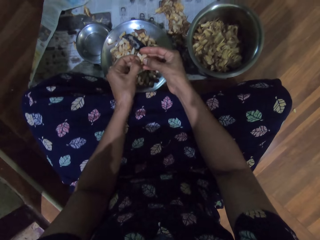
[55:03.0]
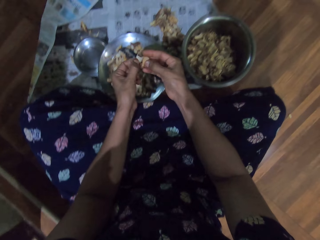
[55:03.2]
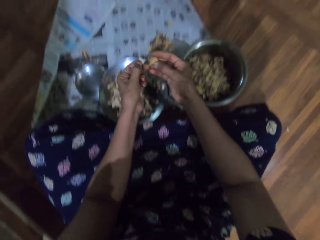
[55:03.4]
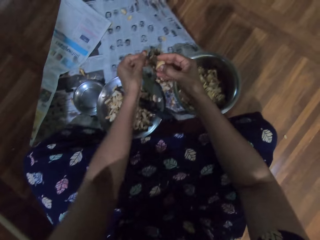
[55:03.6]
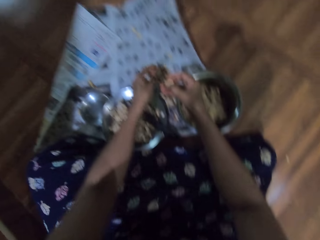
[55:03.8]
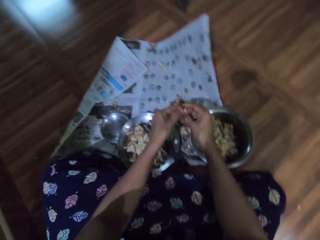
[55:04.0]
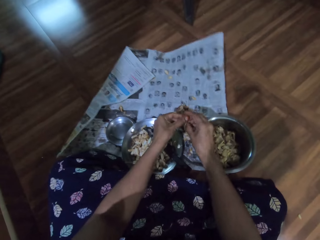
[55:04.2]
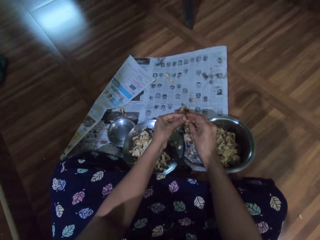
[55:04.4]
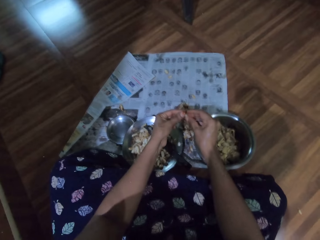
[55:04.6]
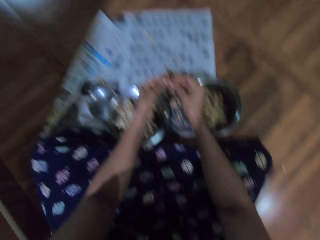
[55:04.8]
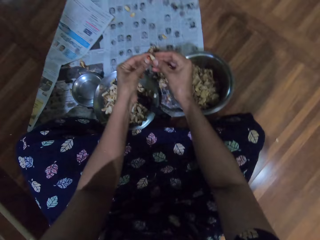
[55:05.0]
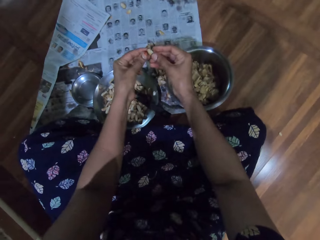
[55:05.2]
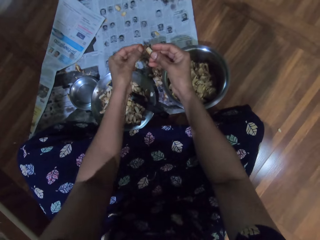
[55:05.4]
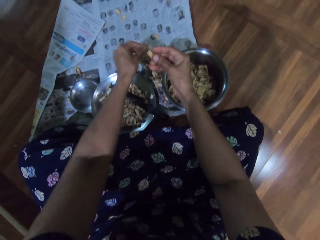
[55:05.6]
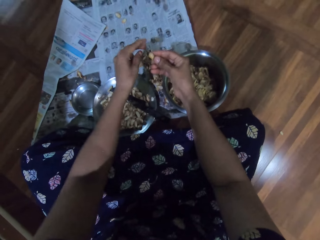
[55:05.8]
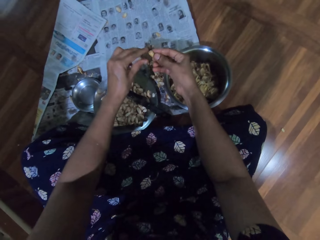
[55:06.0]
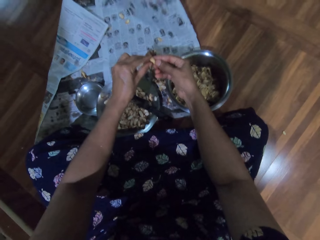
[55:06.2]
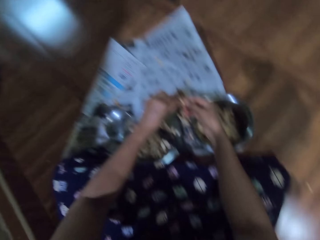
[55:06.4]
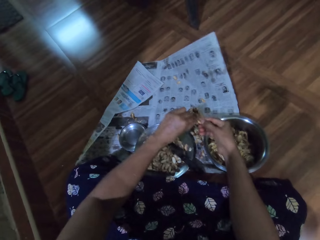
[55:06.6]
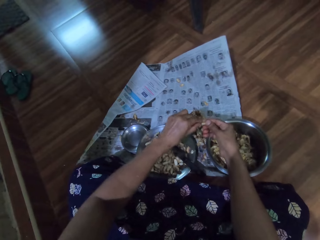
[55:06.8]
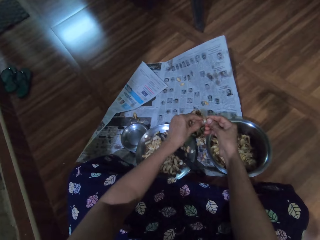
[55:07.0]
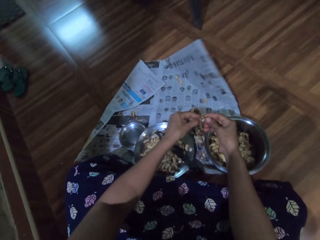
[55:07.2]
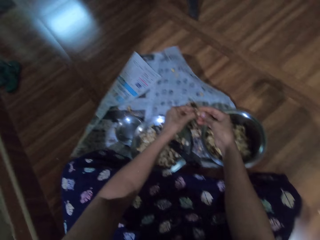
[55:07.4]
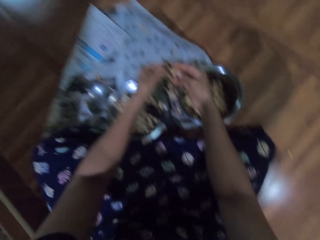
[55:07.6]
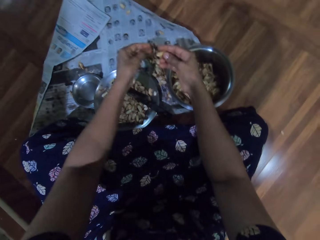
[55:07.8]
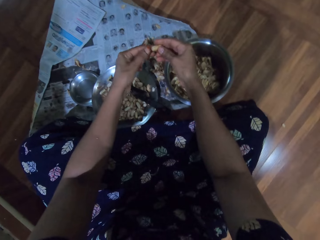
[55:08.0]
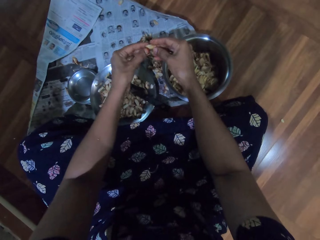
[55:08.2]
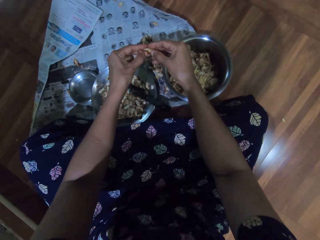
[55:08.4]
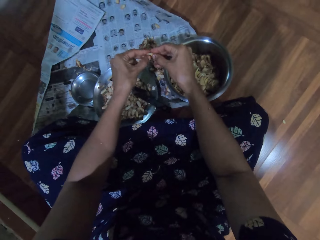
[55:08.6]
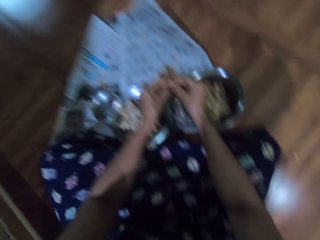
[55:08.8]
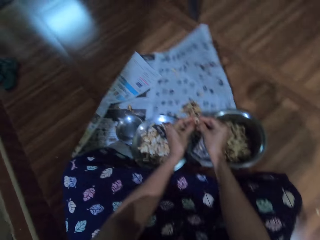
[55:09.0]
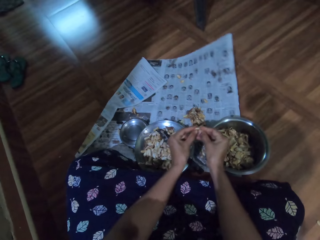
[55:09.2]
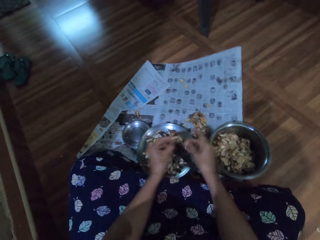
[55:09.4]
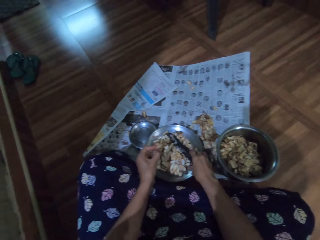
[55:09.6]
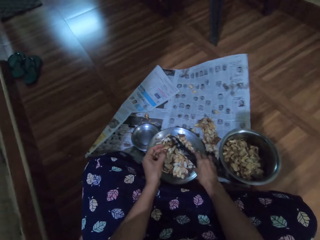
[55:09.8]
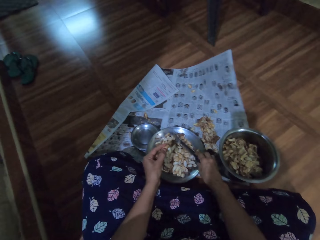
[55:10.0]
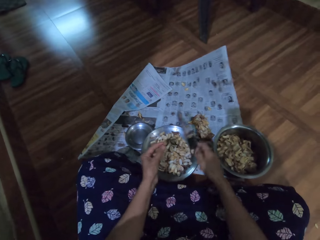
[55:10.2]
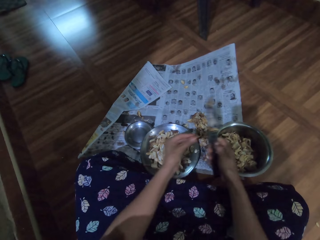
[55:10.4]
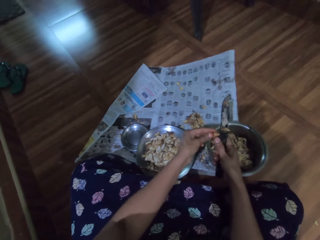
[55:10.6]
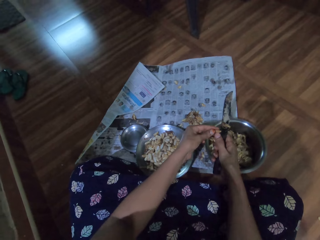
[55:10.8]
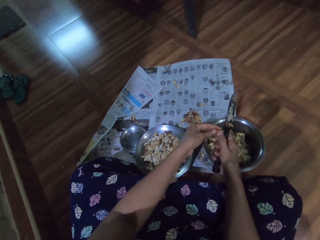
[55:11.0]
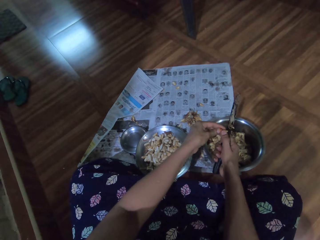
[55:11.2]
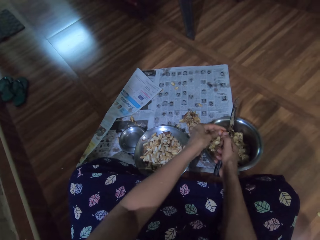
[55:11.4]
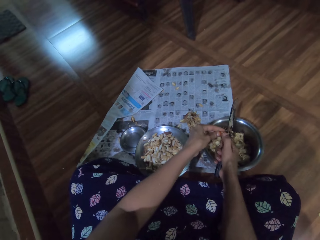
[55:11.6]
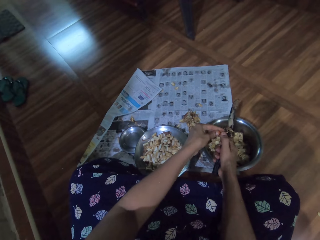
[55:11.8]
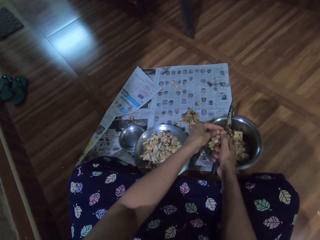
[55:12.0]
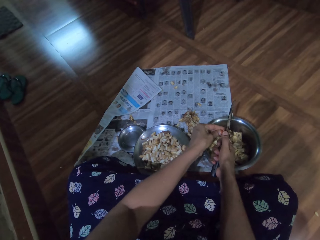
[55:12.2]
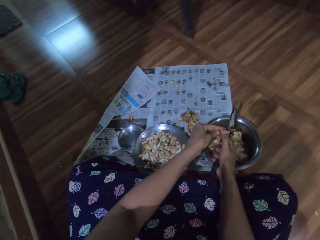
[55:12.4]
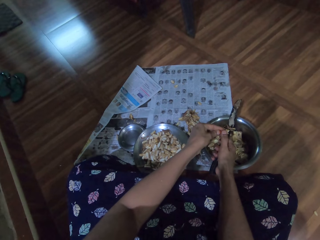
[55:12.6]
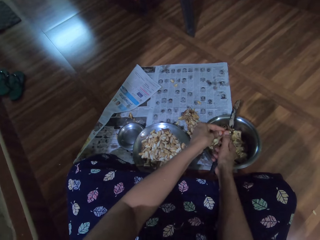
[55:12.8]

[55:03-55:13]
The camera wearer drops the shaft of the pod in her left hand on the newspaper on the floor. She peels the garlic pod with both hands. She drops the shaft of the garlic pod in her left hand on the newspaper. She peels the garlic pod with both hands again. She picks the knife from the steel bowl on the newspaper on the floor with her right hand. She cuts the garlic pod in her left hand into the steel bowl on the newspaper on the floor with the knife in her right hand. She peels the garlic.

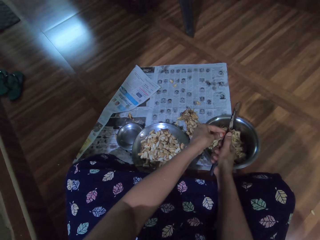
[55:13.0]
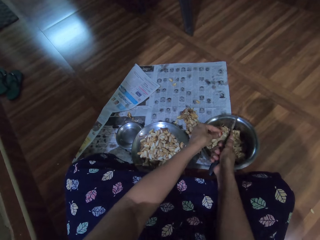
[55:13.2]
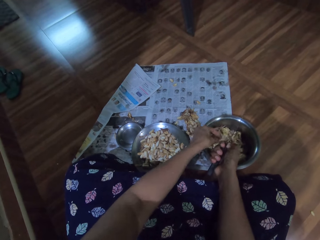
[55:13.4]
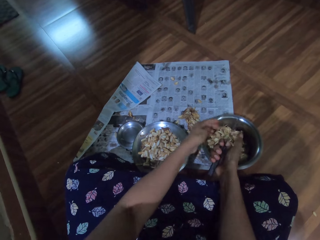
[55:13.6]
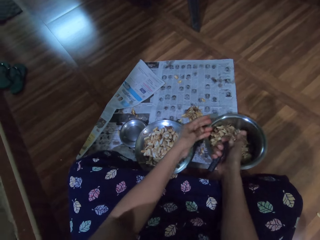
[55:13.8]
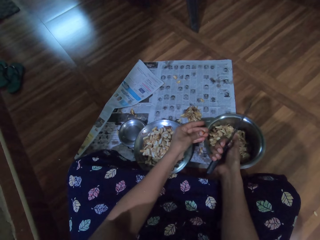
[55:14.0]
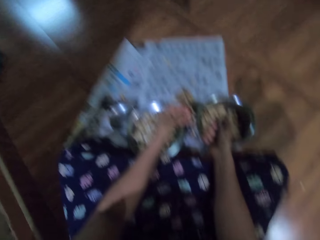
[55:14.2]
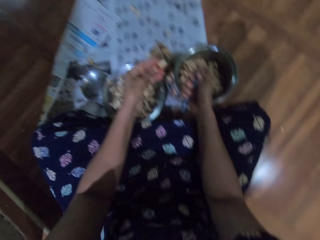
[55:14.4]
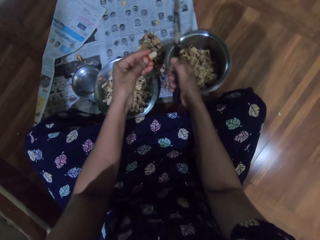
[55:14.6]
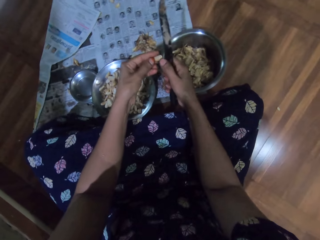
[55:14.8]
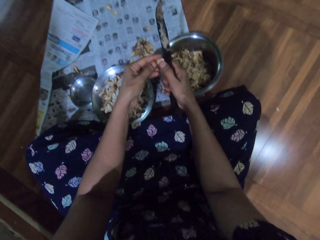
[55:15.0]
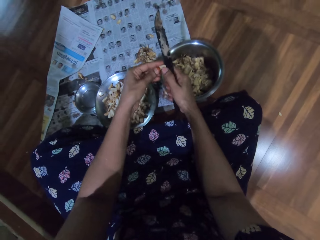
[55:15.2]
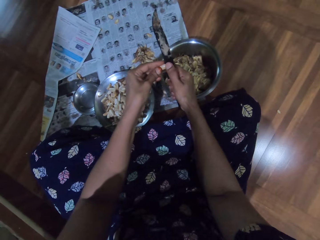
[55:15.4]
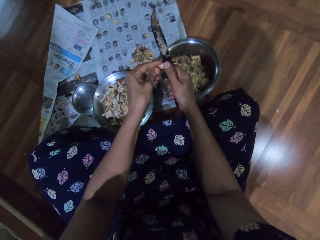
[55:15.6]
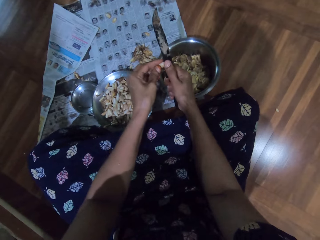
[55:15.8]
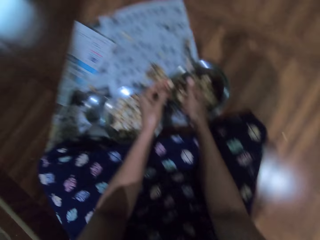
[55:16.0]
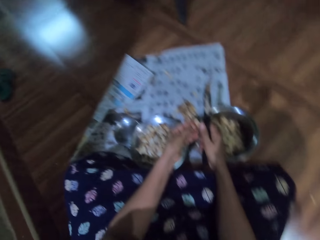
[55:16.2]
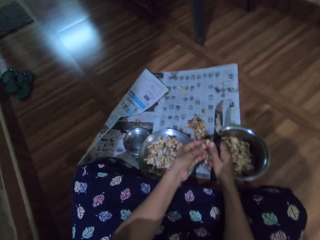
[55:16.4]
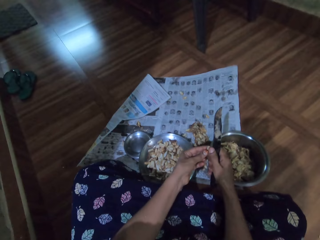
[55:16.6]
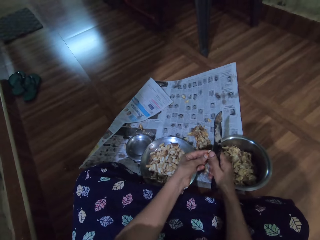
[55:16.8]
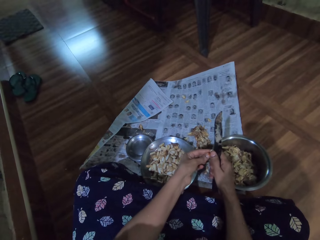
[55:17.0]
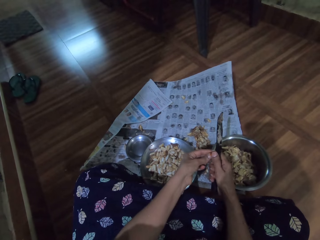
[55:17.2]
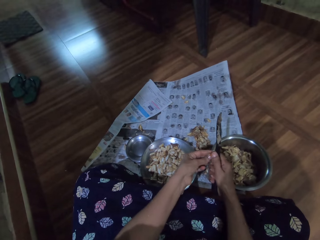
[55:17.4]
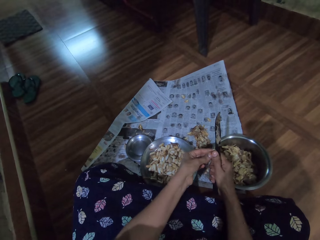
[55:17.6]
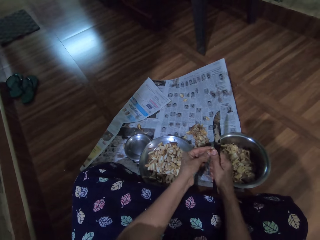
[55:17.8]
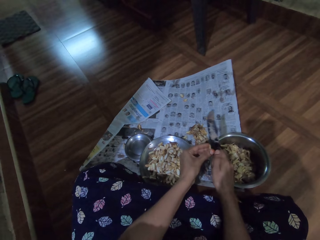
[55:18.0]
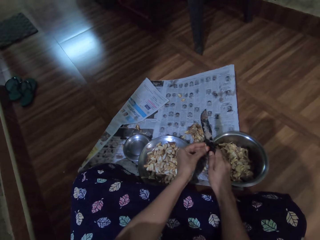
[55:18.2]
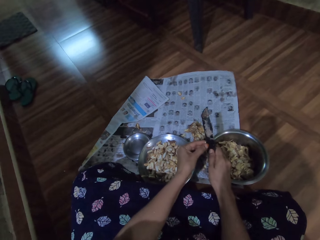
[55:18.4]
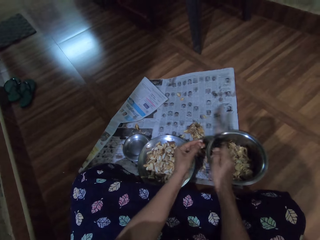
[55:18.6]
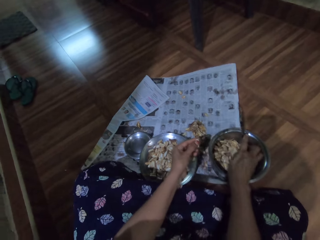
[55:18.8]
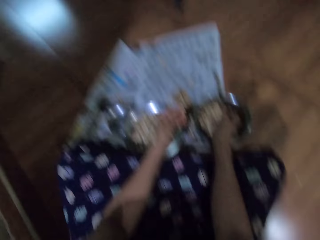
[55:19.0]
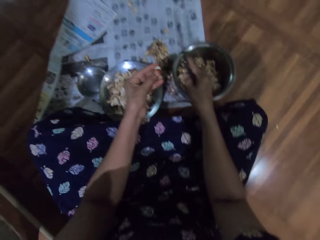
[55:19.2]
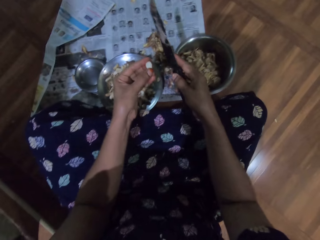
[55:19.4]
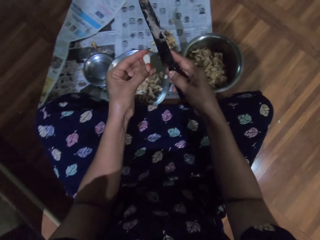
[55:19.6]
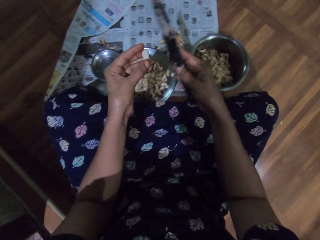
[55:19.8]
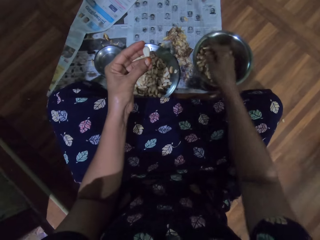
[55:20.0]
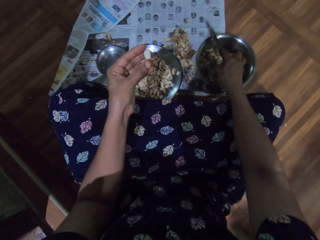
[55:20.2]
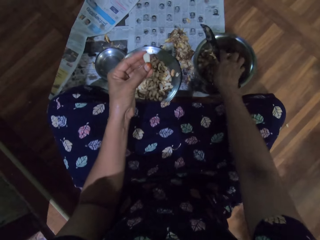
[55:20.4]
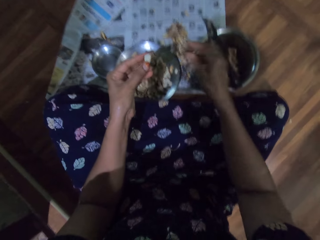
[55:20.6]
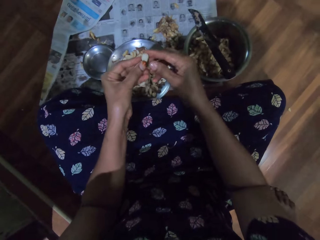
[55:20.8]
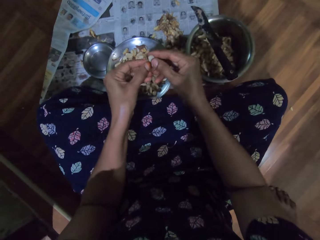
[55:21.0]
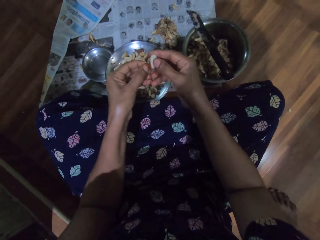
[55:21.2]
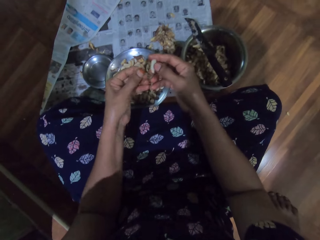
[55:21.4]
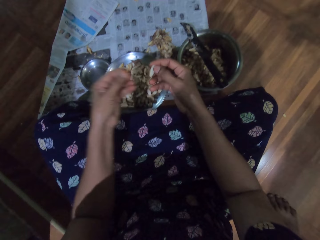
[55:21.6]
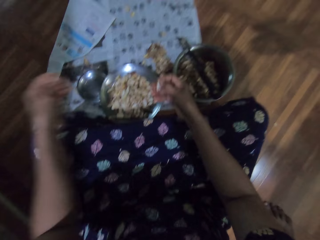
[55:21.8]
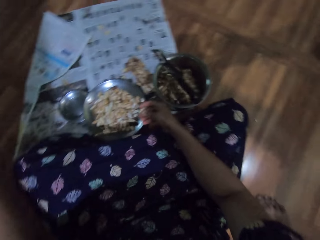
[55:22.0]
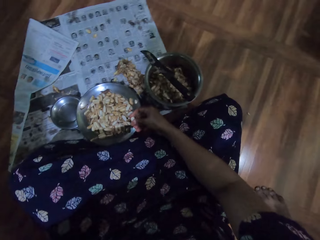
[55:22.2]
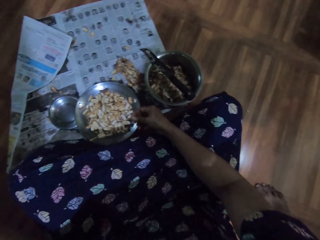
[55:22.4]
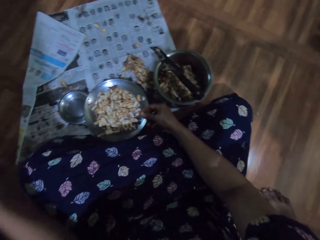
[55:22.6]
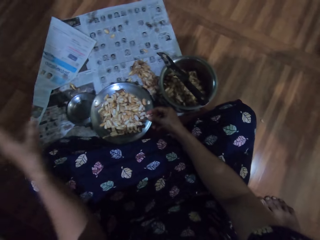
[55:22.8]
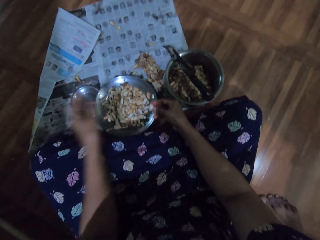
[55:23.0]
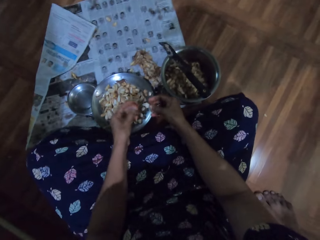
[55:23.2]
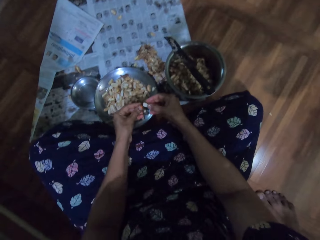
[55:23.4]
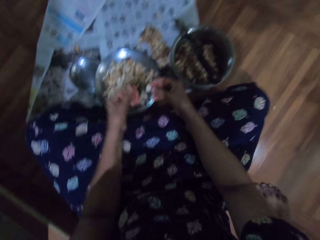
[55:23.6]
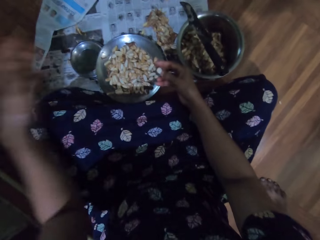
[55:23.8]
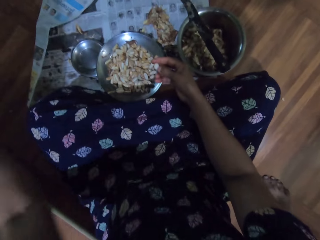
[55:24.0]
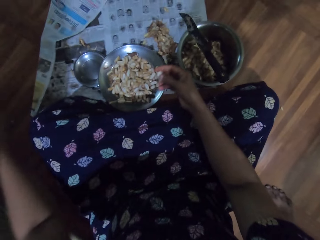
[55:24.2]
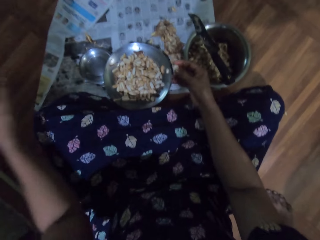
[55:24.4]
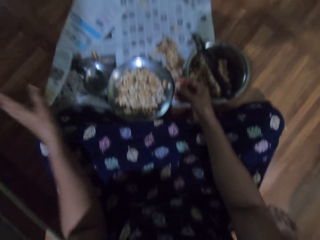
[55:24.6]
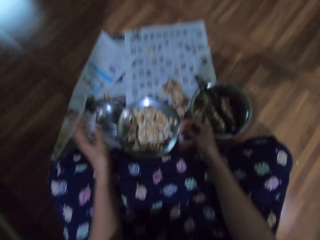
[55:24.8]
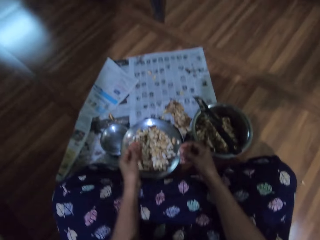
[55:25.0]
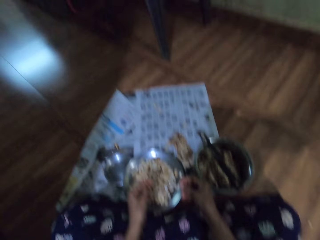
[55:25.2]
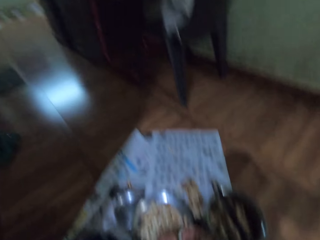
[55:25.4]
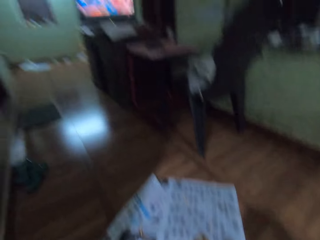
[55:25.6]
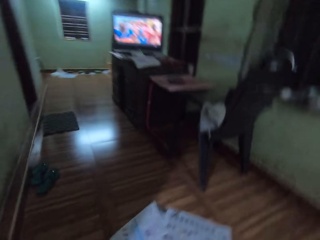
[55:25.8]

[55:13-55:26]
The camera wearer drops the garlic. She peels the garlic. She cuts the garlic pod in her left hand with the knife in her right hand. She looks at the floor. She drops the garlic. She places the knife in her right hand on the steel bowl on the newspaper on the floor. She peels the garlic pod with both hands. She places the garlic on the tray. She converses. She moves the left hand.
